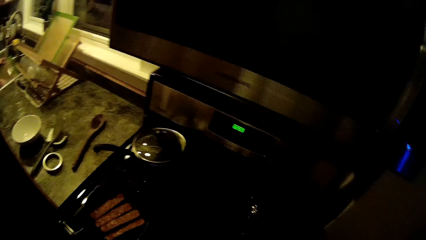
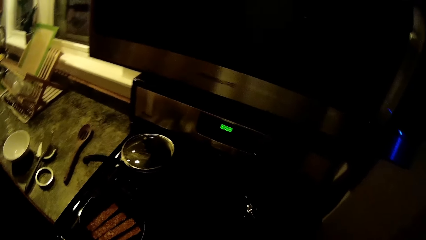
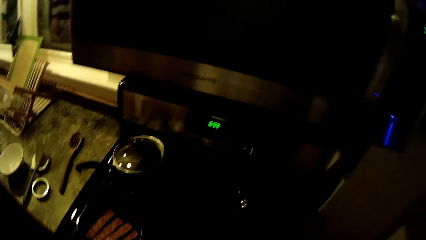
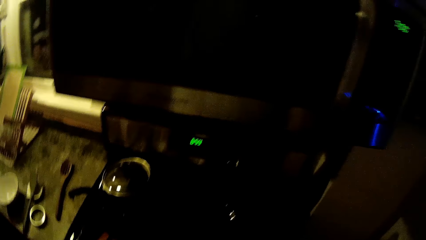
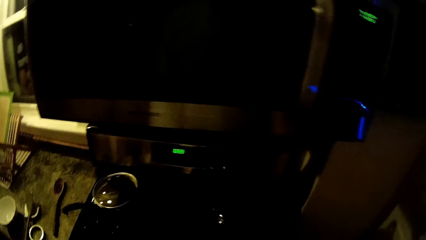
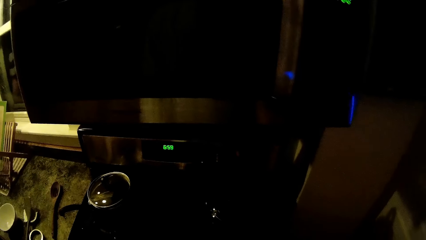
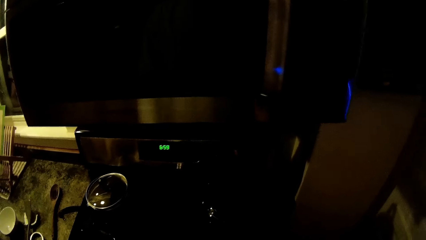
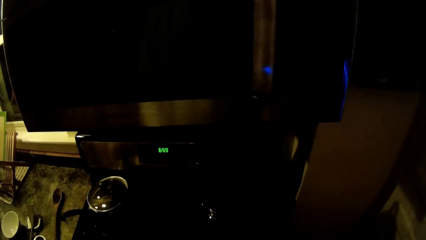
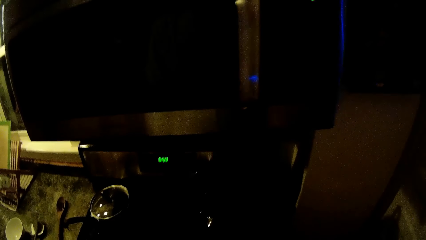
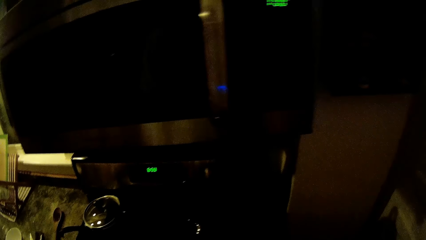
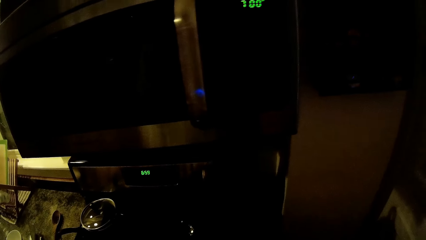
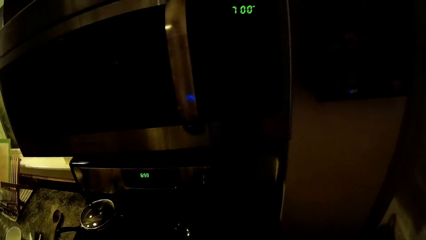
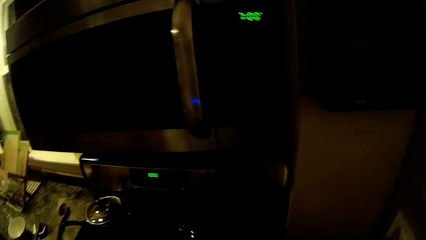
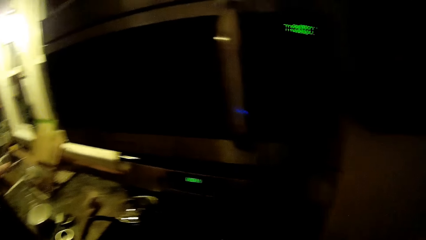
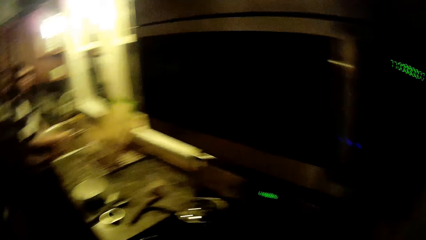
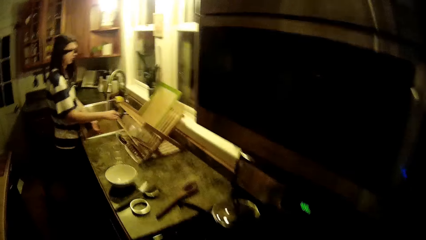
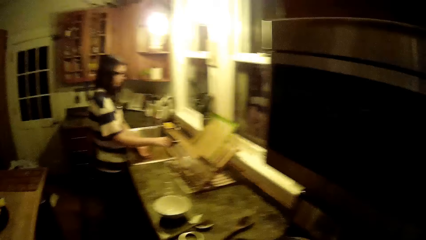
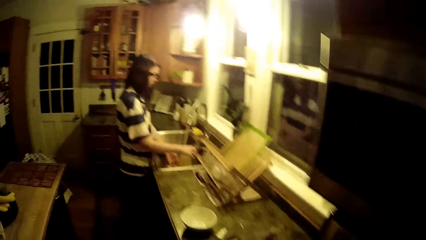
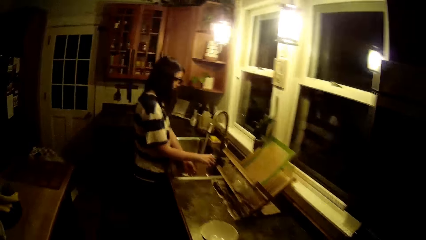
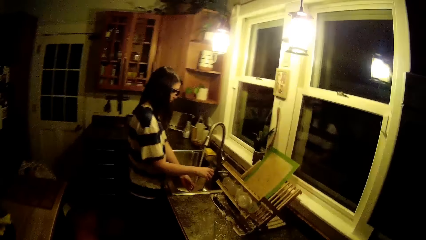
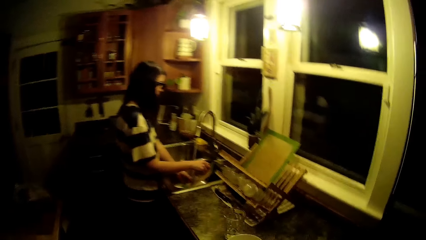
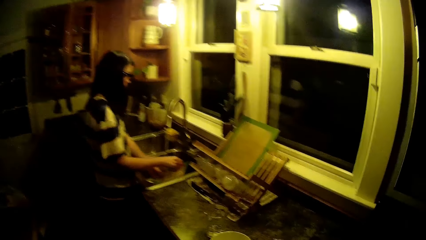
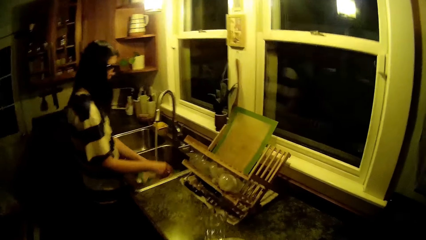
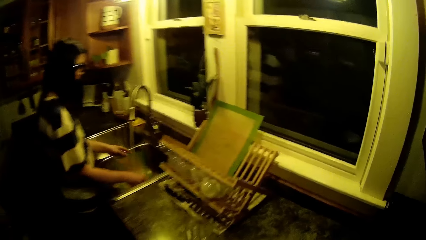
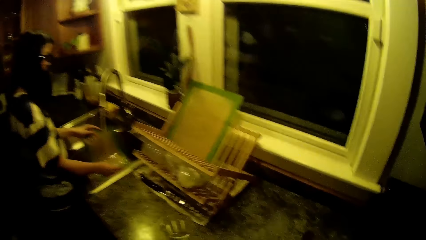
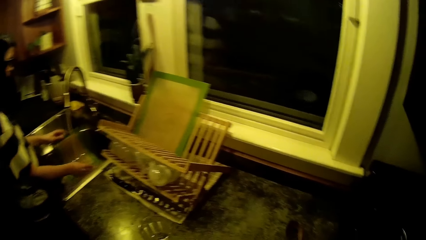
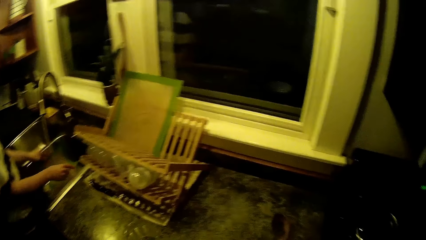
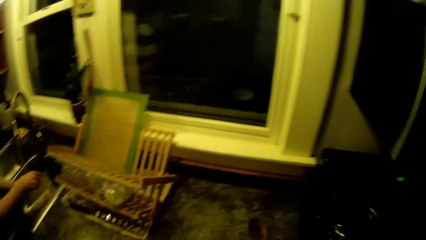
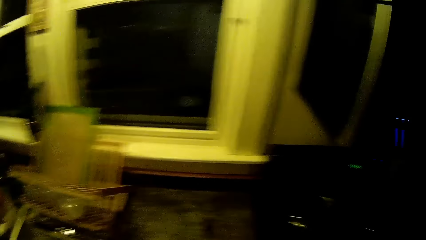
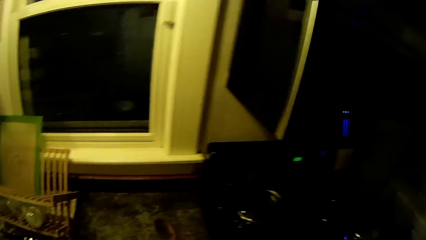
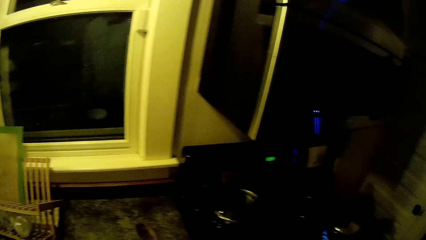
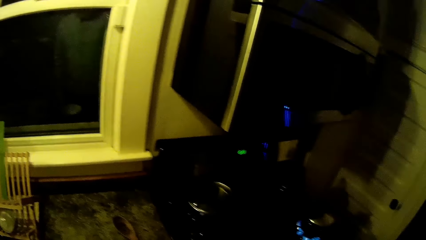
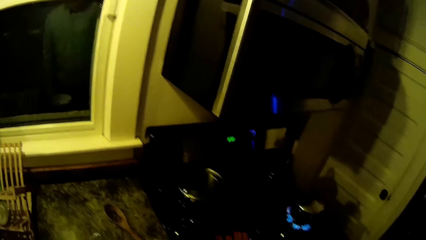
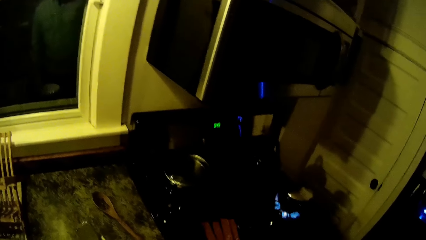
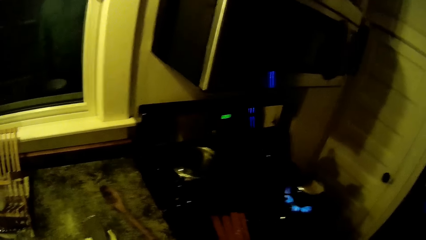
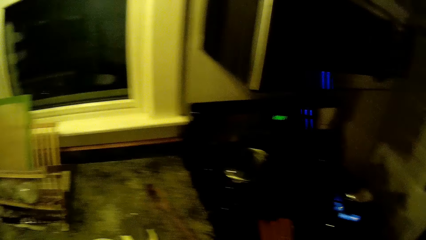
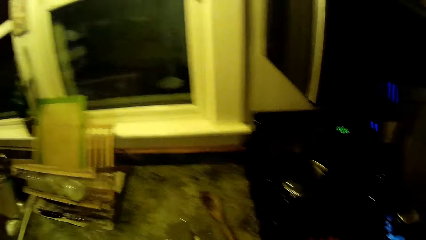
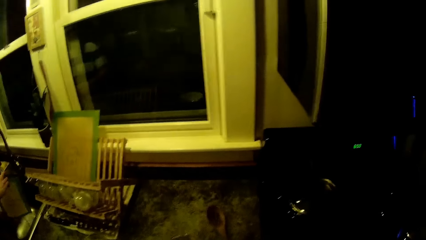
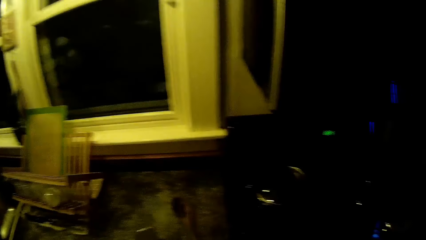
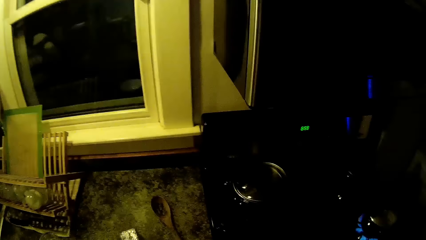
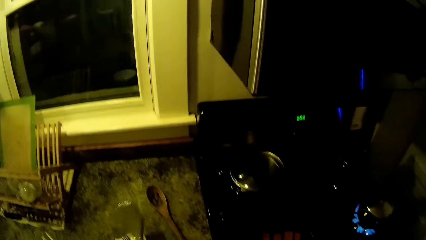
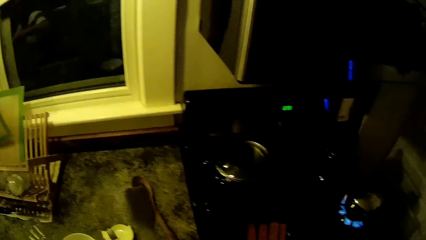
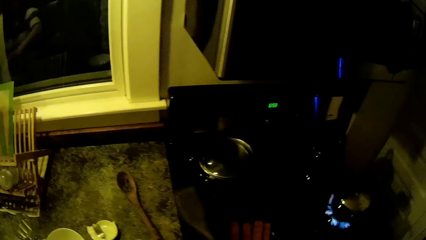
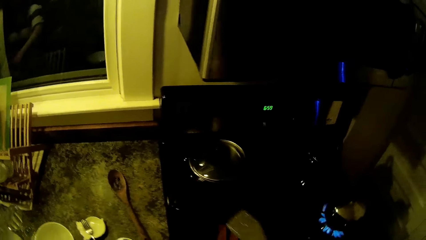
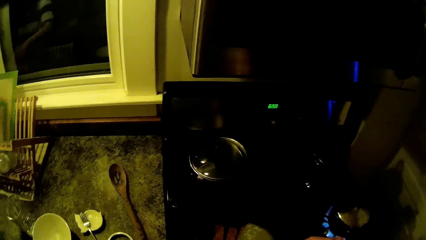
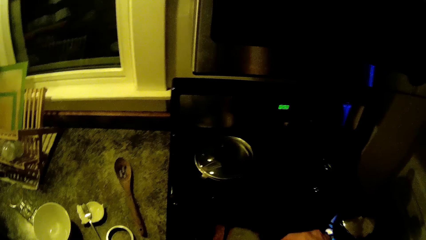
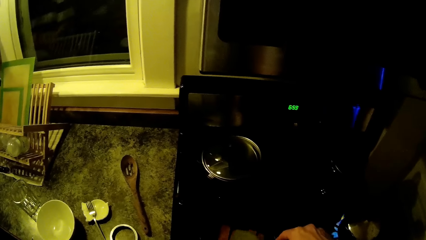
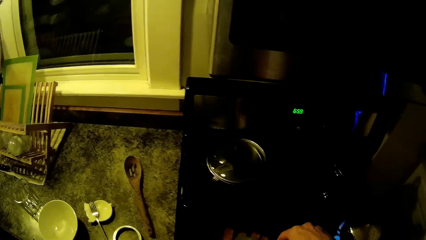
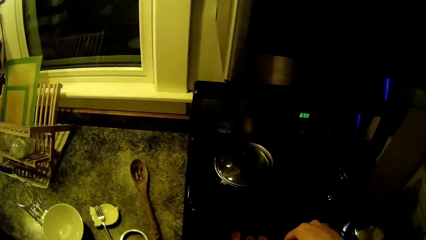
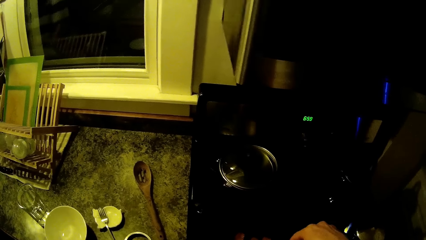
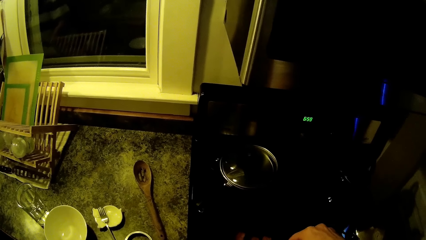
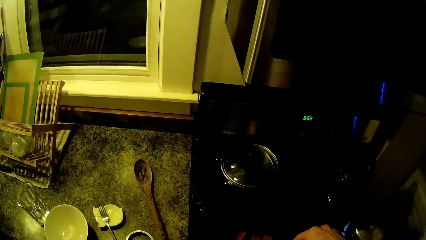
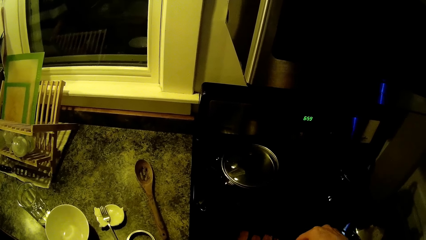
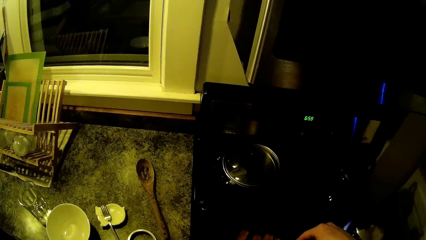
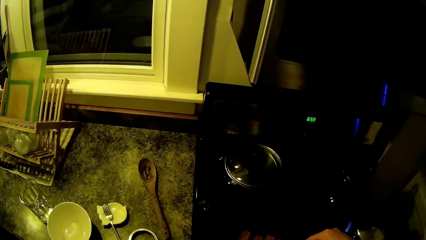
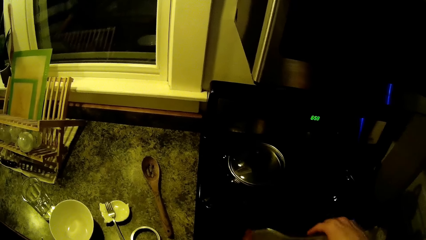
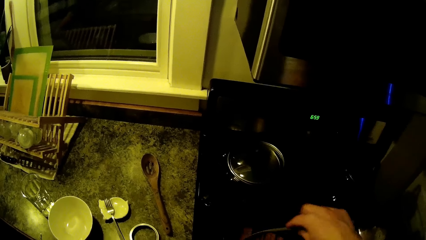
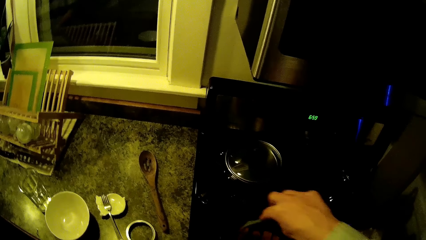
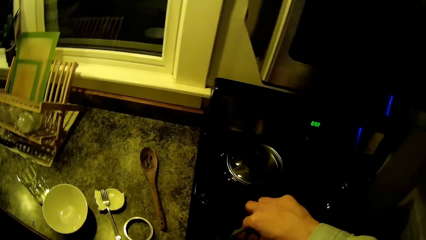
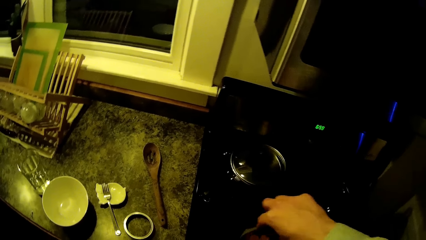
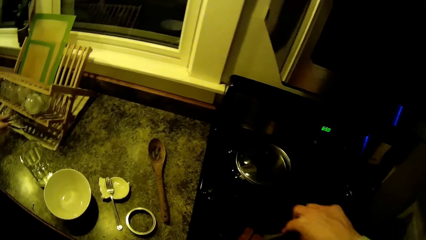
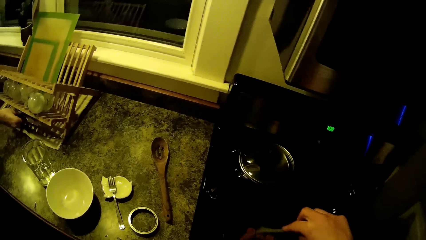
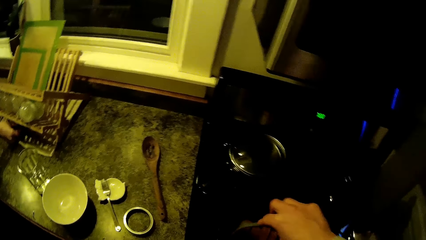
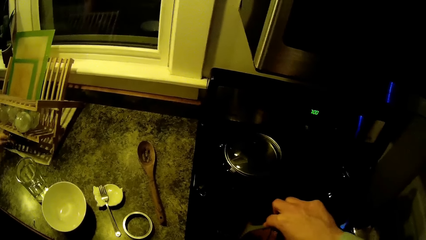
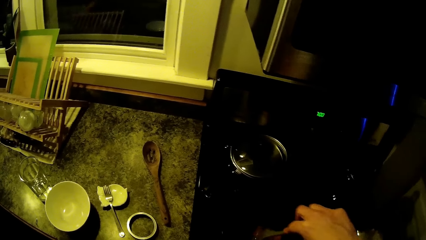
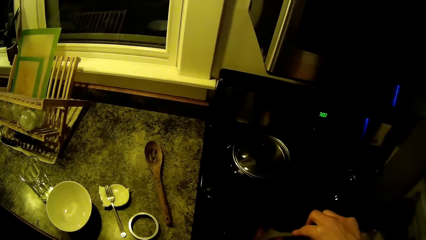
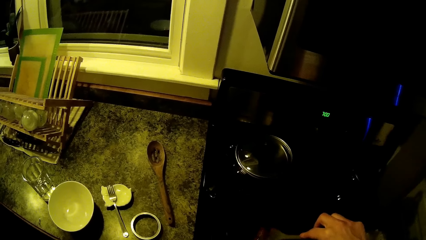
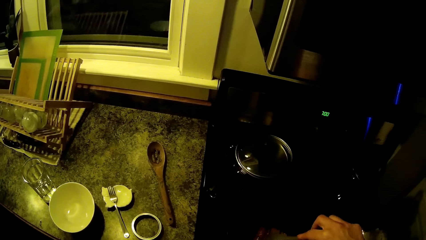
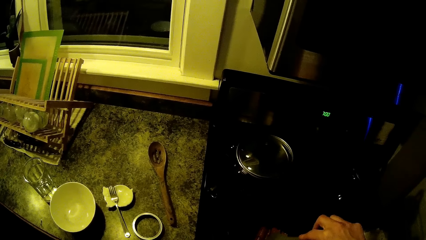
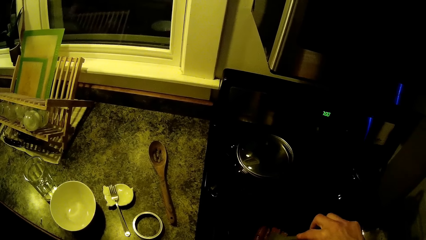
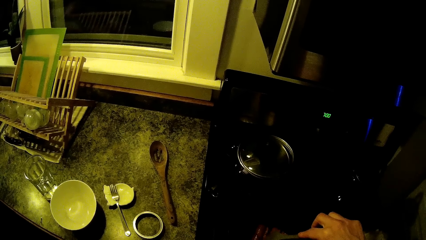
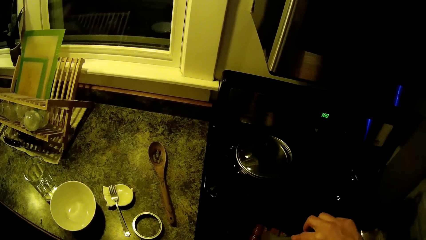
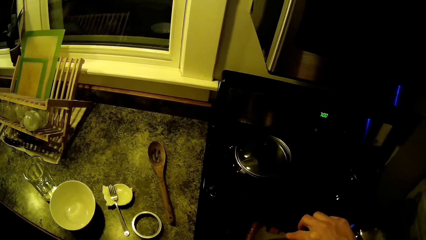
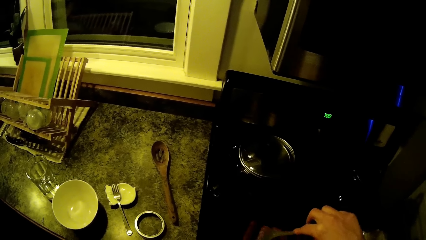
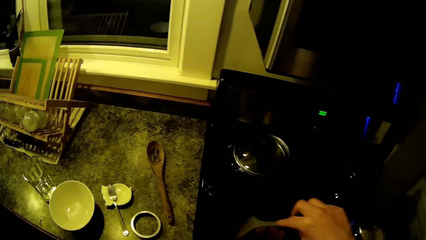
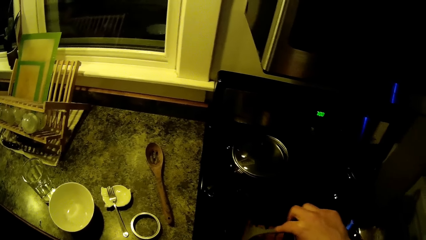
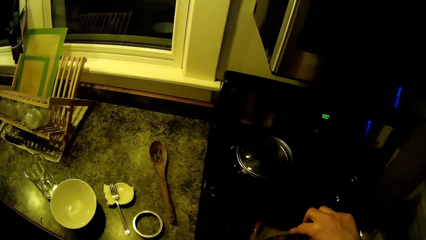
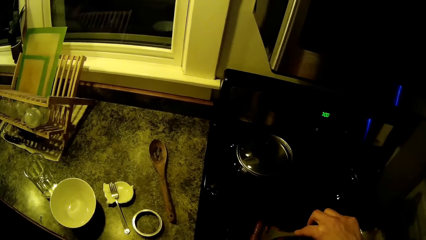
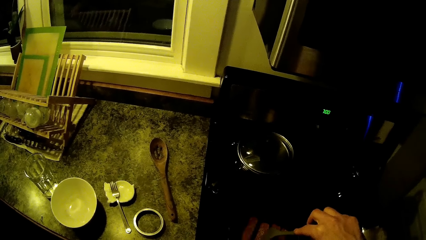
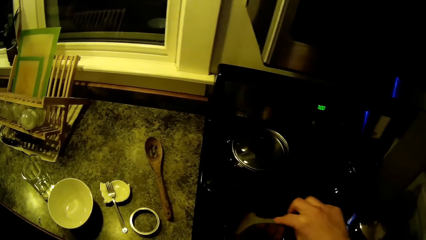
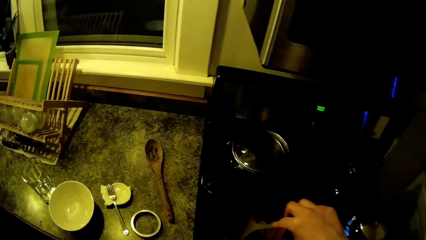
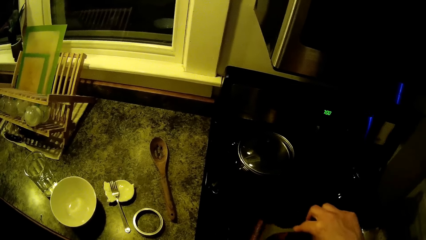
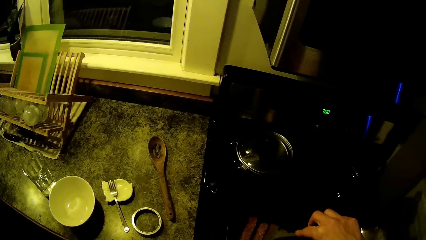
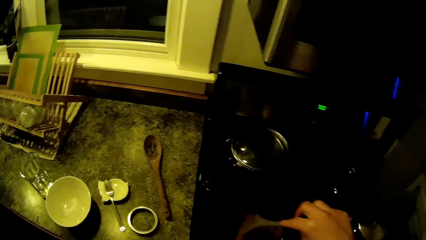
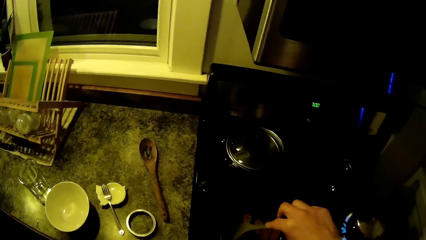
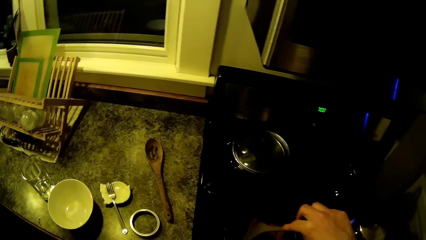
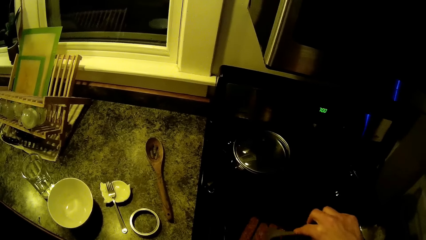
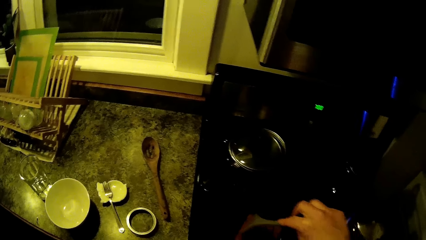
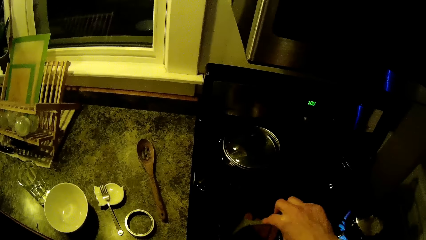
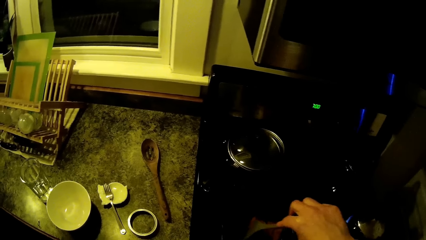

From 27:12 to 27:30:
A man rinses the plates. The camera wearer walks around the room. The man rinses the plates. The camera wearer looks around the room. He picks up a spatula, holds the spatula with his right hand. He cooks food. The man picks up the knife. The camera wearer turns sausages in a frying pan on a cooker with the spatula in his right hand.
